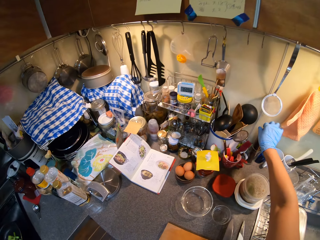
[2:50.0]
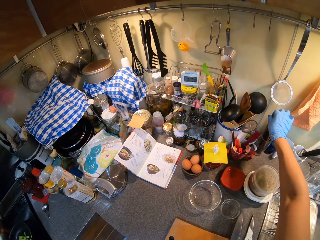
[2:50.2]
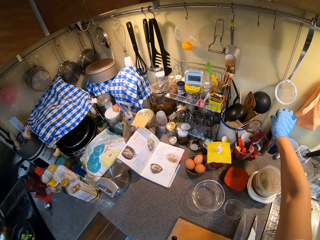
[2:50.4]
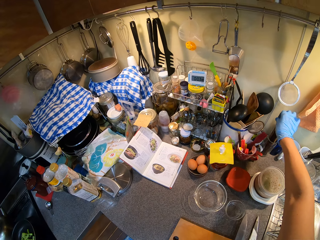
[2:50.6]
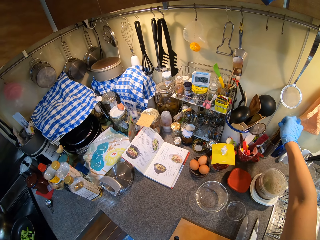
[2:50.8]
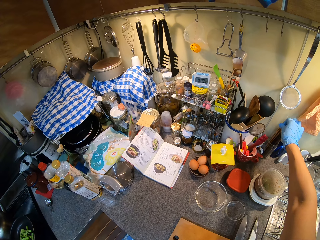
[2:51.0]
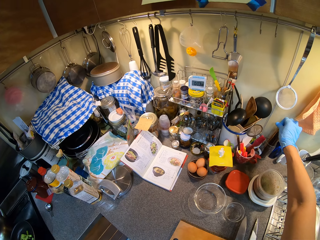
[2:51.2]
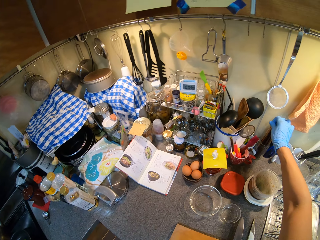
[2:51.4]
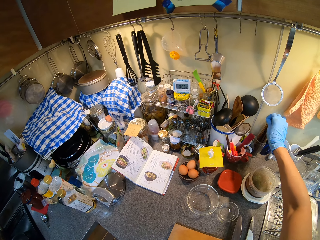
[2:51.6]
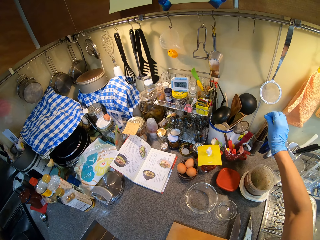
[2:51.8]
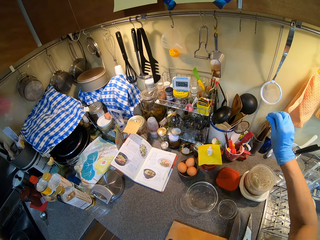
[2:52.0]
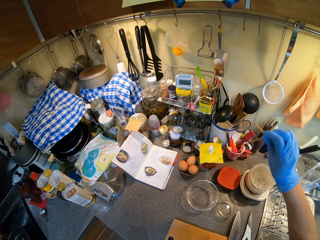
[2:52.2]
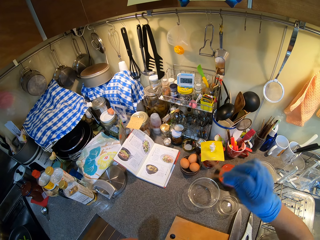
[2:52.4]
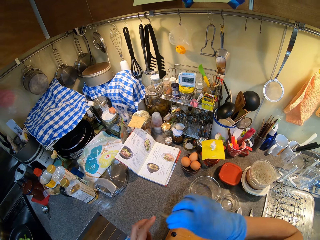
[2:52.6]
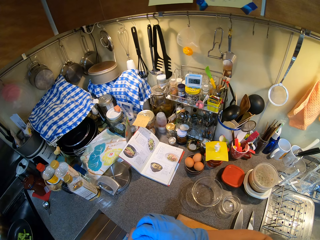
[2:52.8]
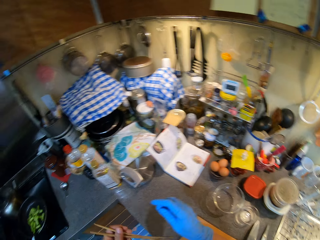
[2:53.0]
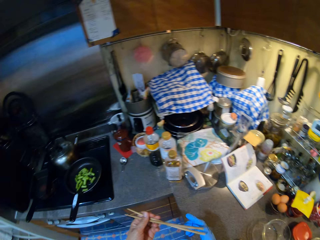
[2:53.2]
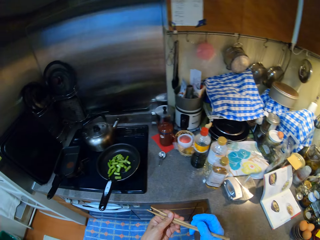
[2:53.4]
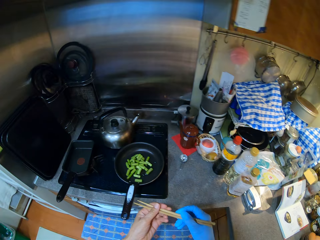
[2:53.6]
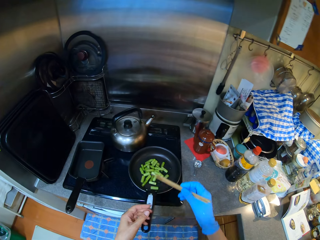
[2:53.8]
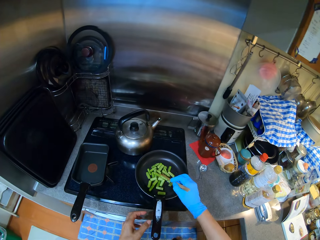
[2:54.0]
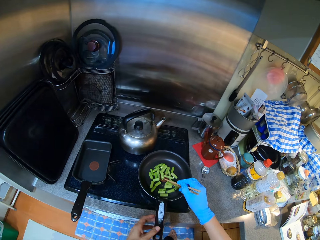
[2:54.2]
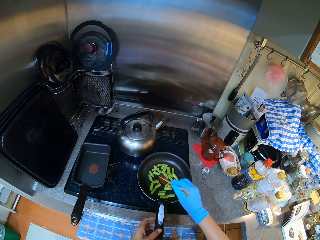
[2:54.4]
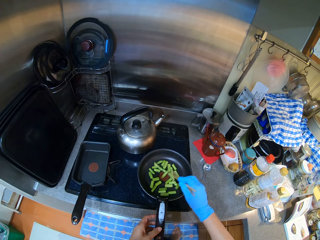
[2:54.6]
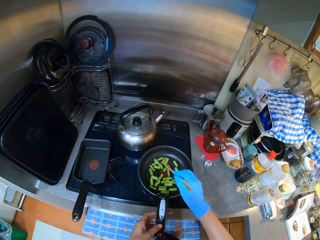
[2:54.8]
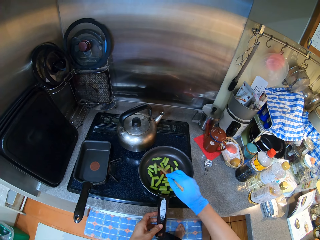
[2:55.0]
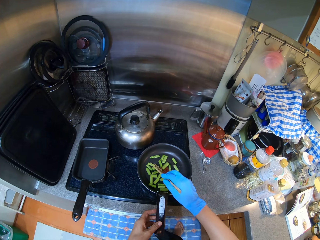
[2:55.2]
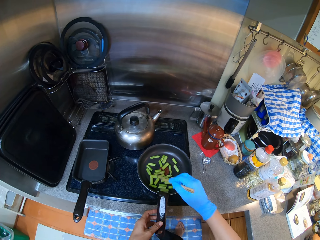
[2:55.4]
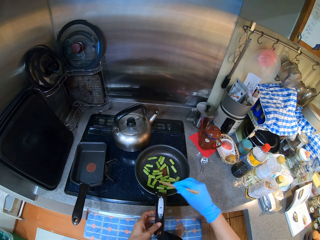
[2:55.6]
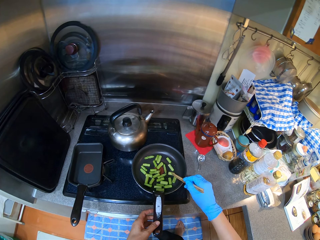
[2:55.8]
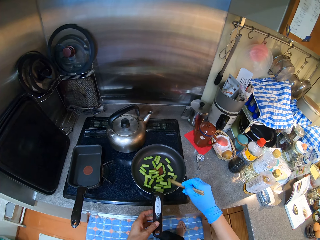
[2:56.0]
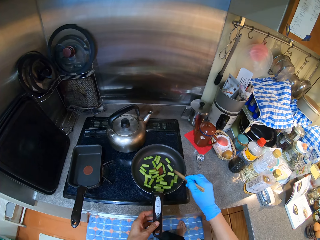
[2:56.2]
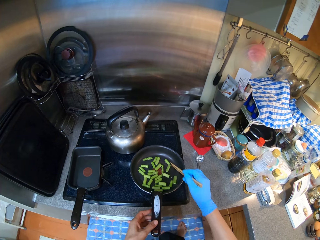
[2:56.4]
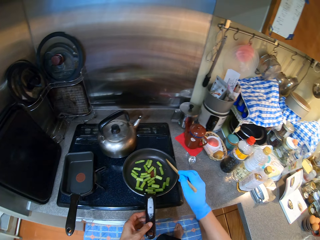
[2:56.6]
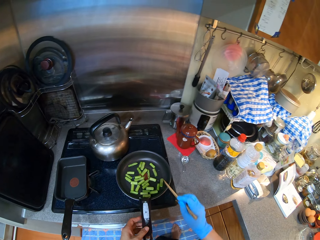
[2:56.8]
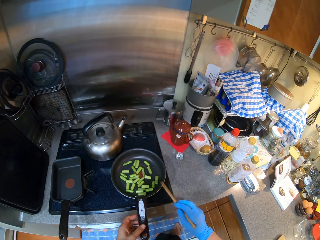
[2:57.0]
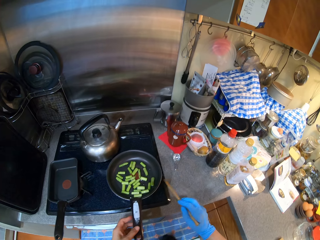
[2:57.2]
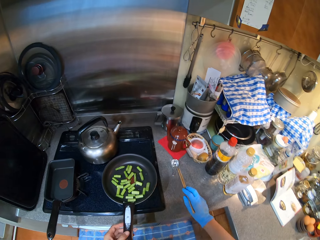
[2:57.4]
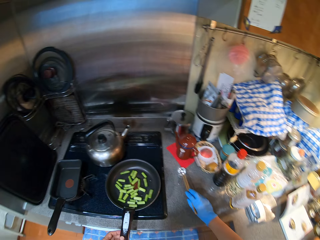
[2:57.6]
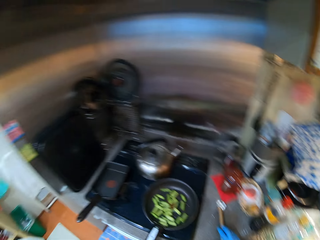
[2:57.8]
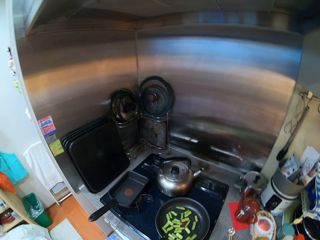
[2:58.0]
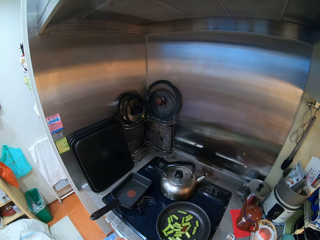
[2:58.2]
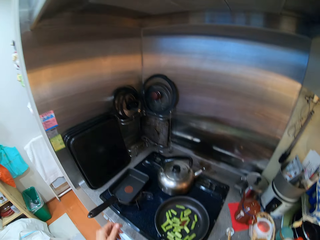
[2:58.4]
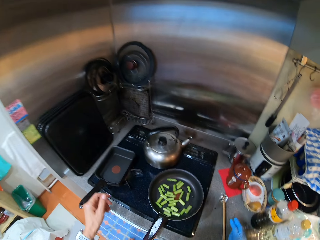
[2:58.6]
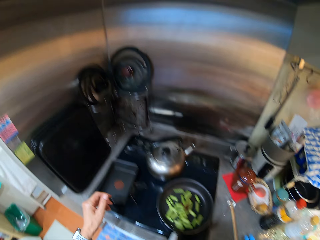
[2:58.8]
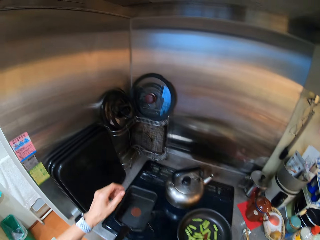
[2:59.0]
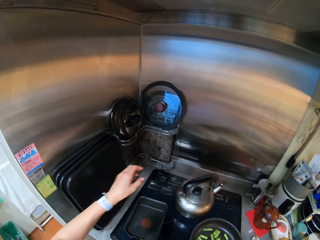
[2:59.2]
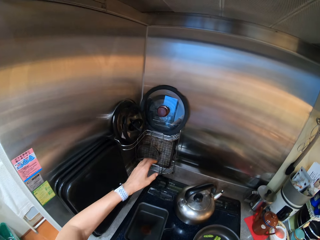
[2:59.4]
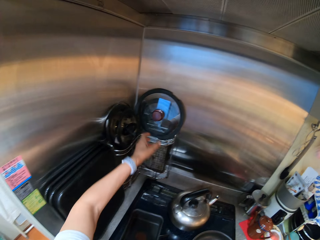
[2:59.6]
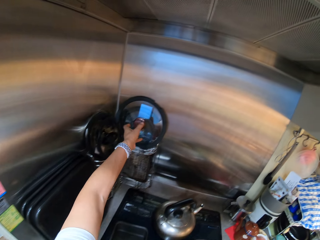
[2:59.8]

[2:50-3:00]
The camera wearer picks up the chopsticks. They mix the asparagus in the cooking pan. They place the chopsticks on the countertop.

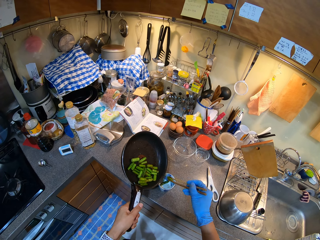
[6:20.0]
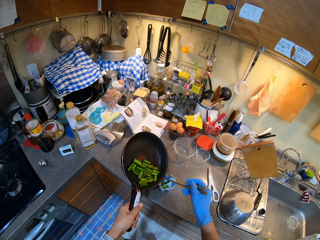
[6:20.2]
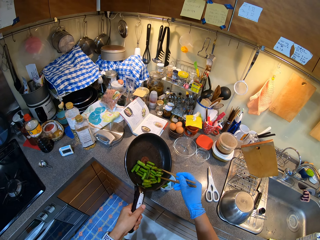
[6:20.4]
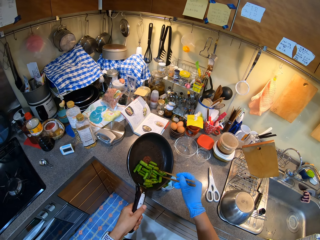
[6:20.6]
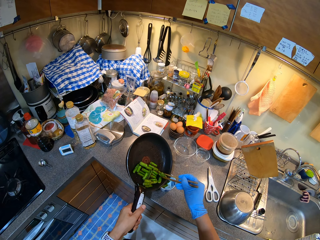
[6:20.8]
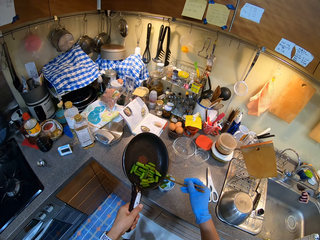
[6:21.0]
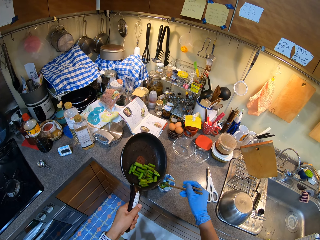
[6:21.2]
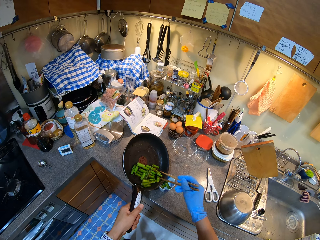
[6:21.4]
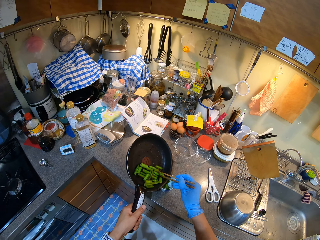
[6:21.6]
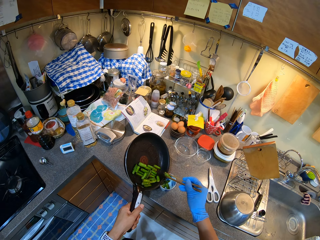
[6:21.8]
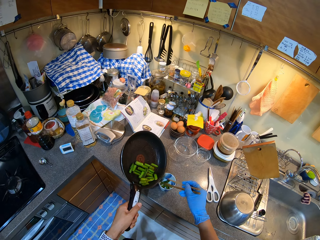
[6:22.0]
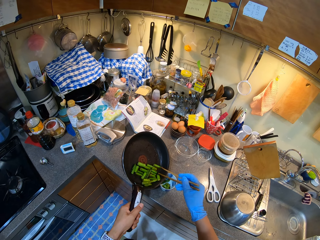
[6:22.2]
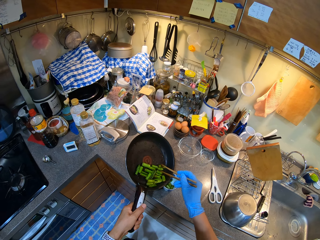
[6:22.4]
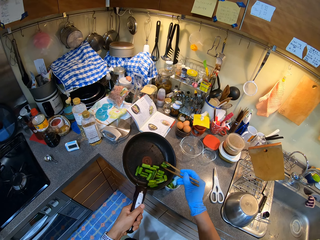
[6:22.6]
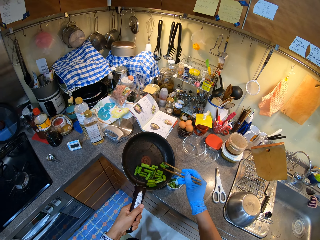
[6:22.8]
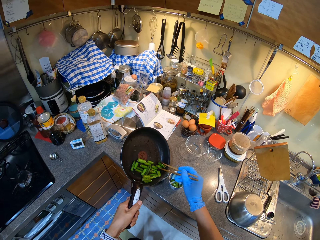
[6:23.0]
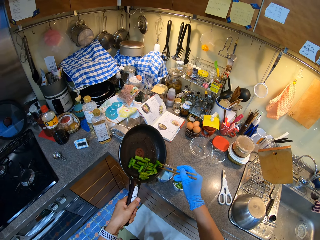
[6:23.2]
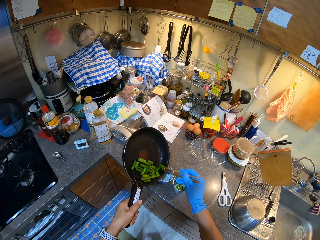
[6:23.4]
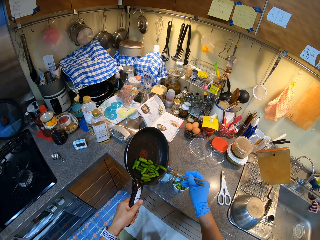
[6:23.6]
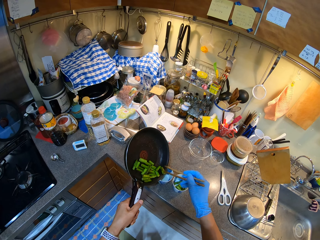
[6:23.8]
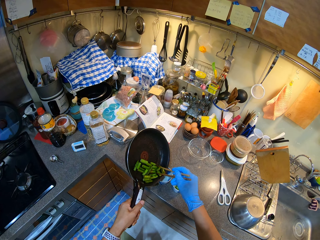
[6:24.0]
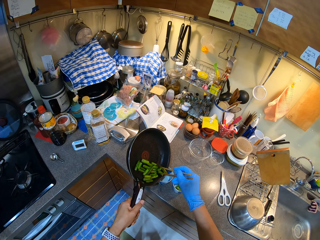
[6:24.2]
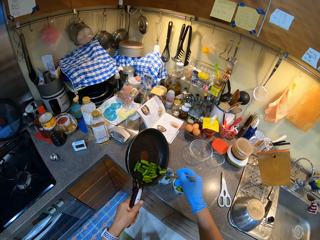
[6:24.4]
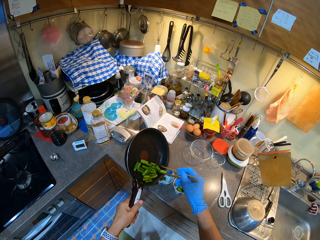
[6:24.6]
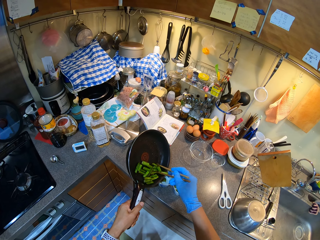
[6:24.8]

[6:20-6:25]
The camera wearer puts the food in the bowls.

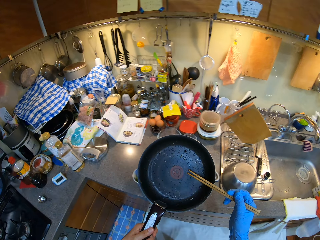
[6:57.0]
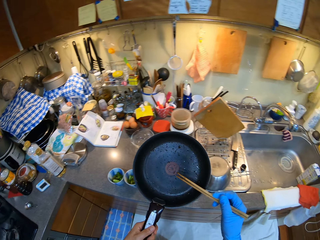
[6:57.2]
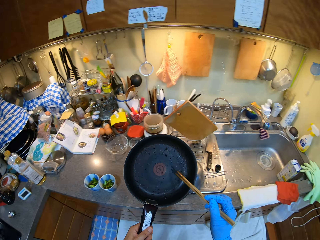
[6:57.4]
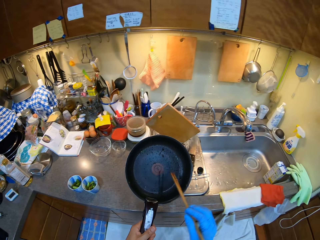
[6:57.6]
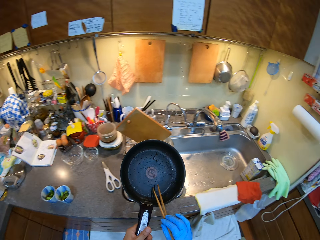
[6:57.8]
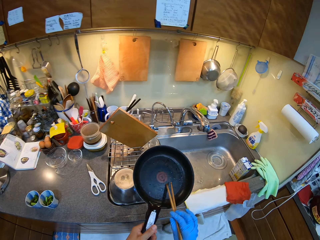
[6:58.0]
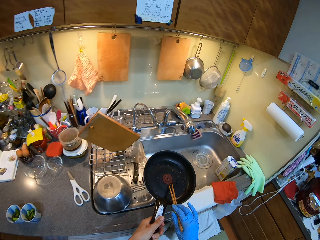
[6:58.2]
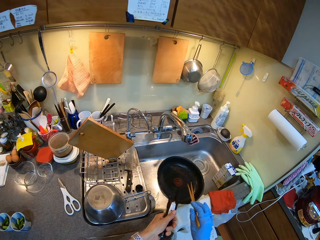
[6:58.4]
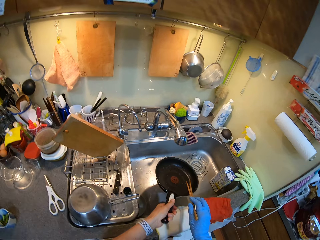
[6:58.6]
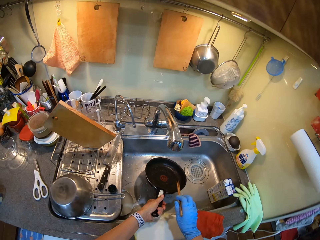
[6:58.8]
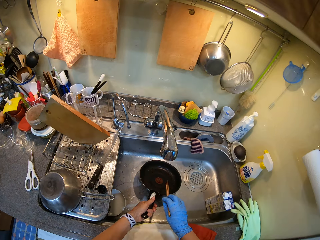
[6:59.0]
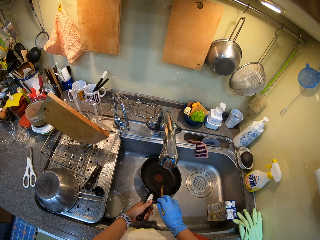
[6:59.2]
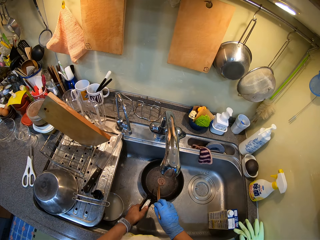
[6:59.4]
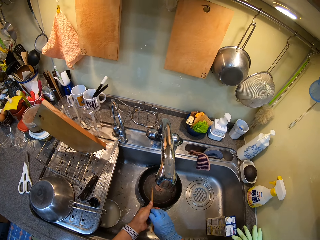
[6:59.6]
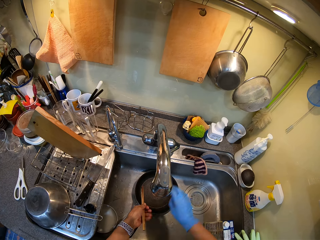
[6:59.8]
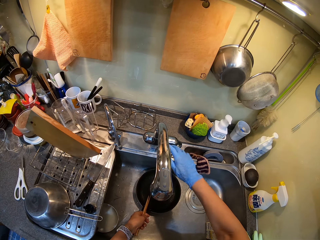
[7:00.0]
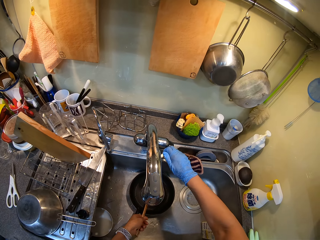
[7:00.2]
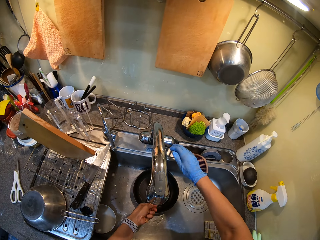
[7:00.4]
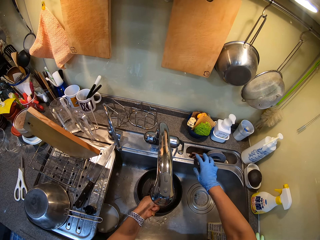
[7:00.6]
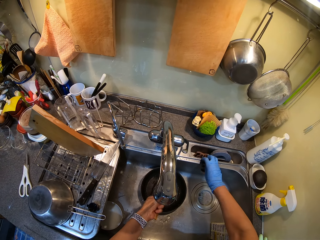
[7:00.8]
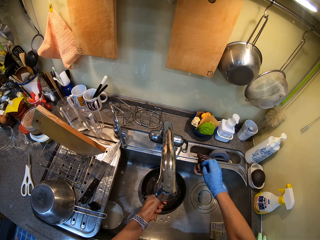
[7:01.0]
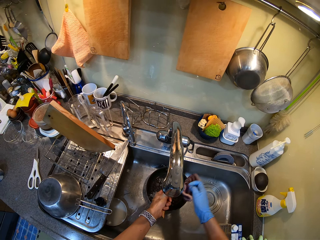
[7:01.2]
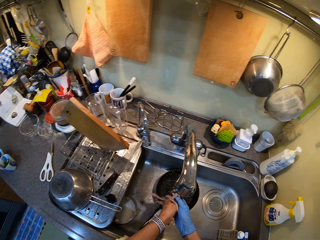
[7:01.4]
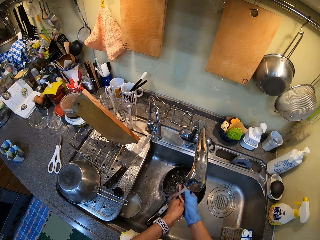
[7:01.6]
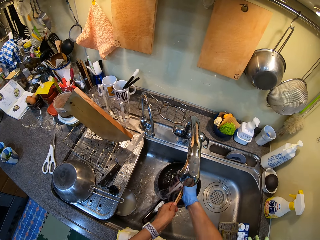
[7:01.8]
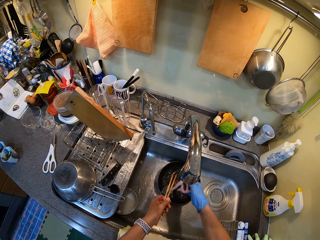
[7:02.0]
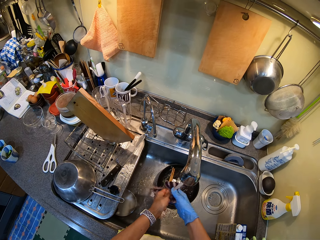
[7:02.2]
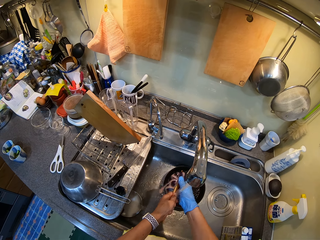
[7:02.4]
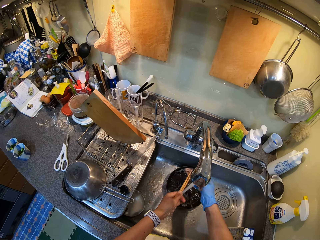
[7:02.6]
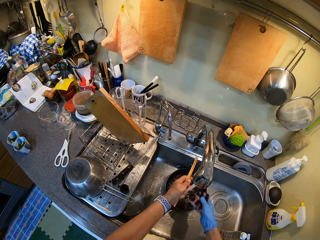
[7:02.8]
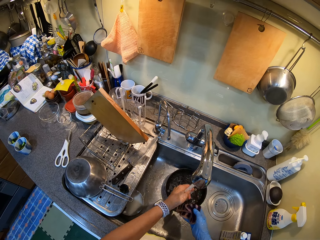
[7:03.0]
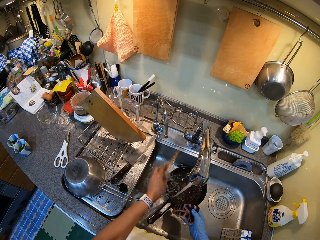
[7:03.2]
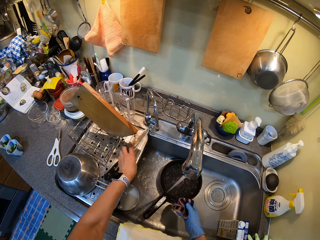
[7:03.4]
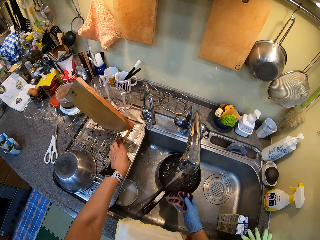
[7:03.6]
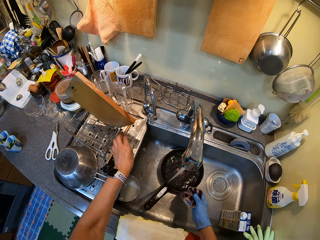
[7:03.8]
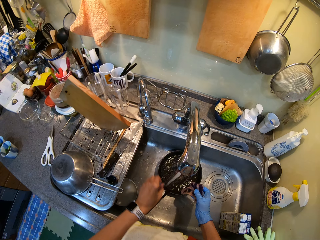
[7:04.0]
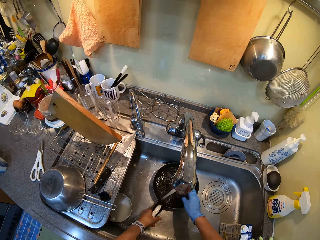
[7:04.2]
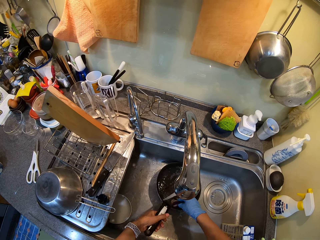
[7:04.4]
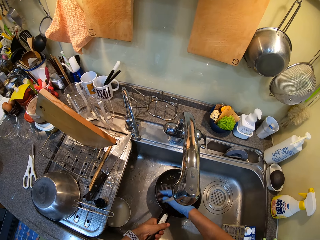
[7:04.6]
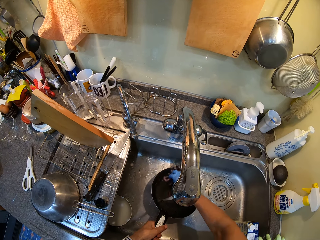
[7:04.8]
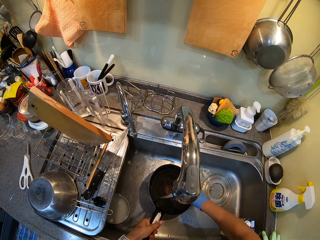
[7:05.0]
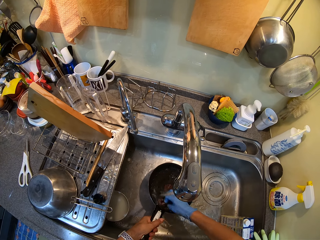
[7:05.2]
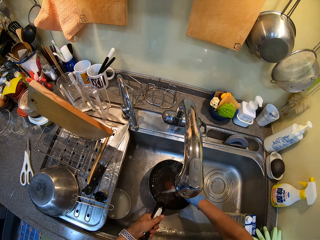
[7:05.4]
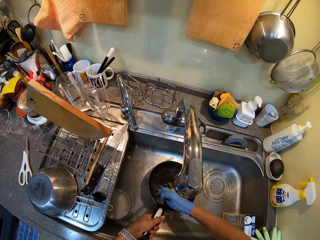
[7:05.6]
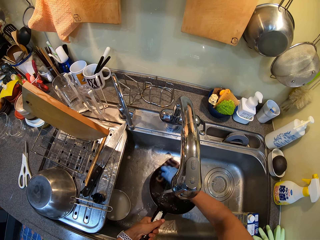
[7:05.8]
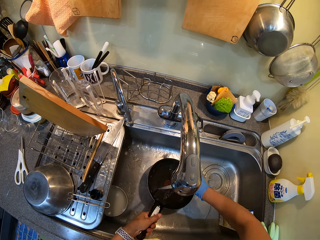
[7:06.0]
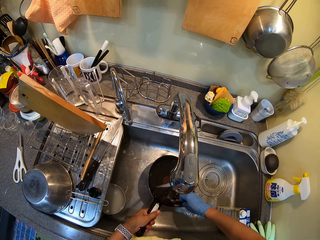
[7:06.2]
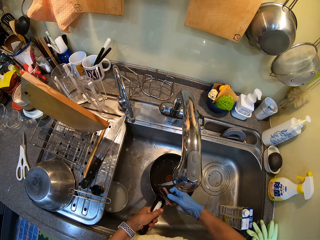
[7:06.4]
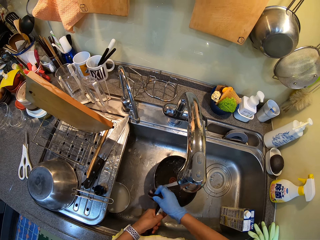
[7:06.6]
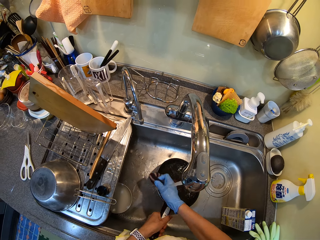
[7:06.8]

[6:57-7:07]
The camera wearer moves towards the sink. They put the pan in the sink. They wash the frying pan in the sink. They open the water, wash the chopsticks, and place the chopsticks on the sink. They wash the pan.
